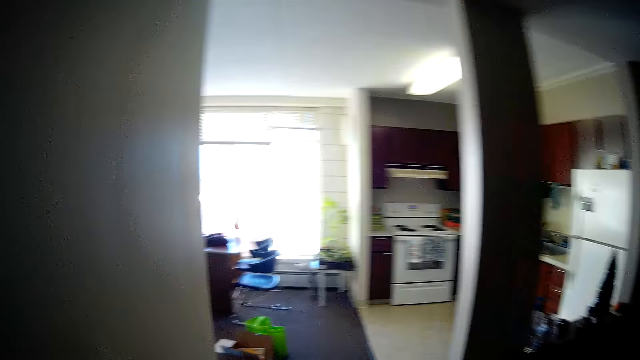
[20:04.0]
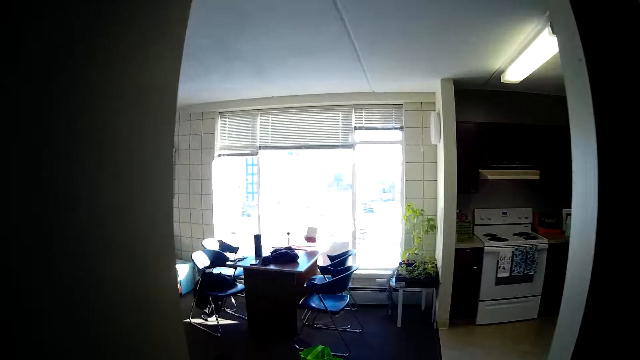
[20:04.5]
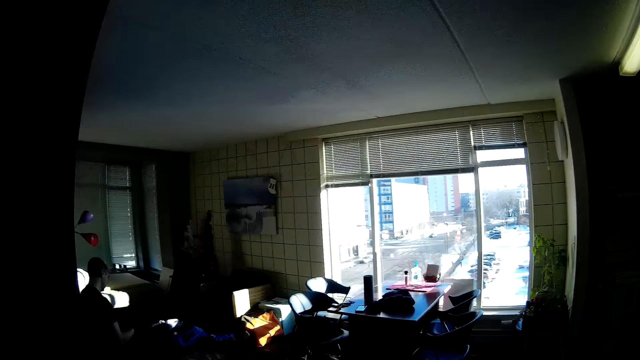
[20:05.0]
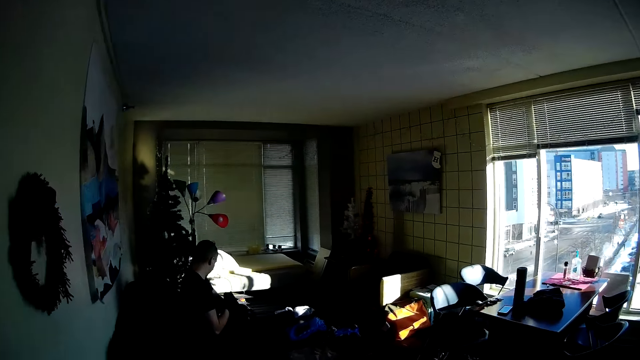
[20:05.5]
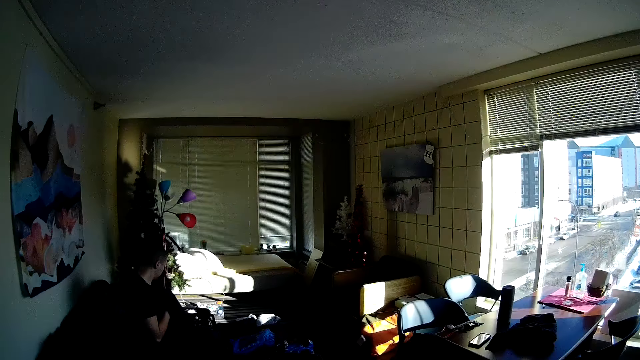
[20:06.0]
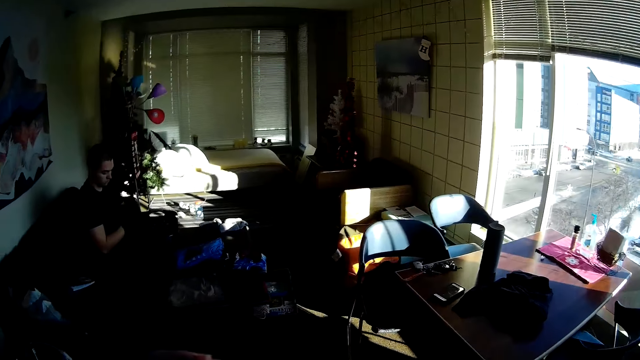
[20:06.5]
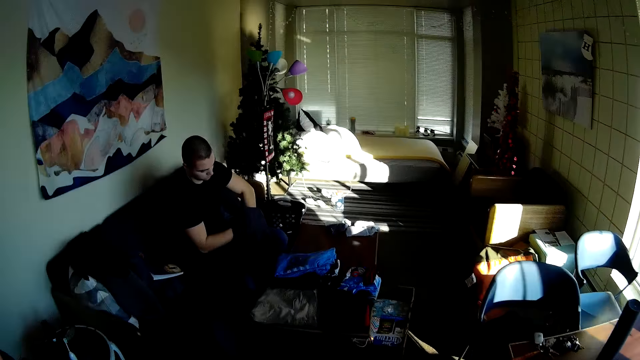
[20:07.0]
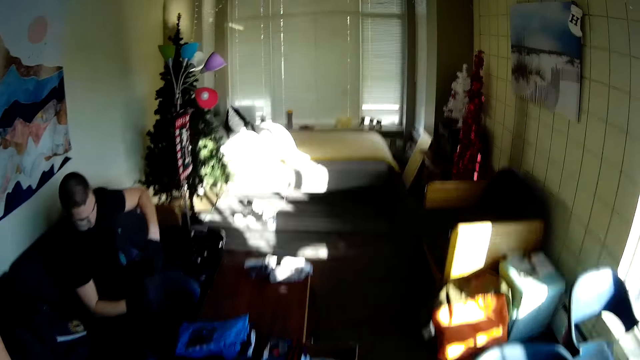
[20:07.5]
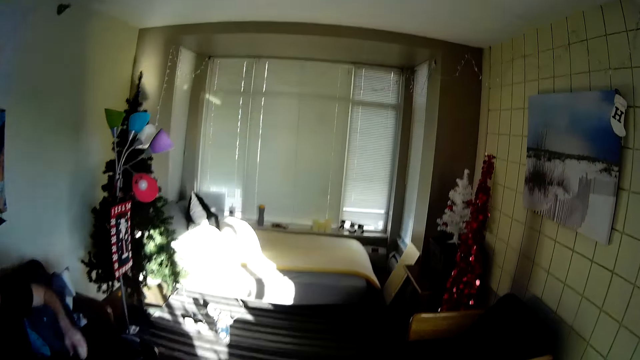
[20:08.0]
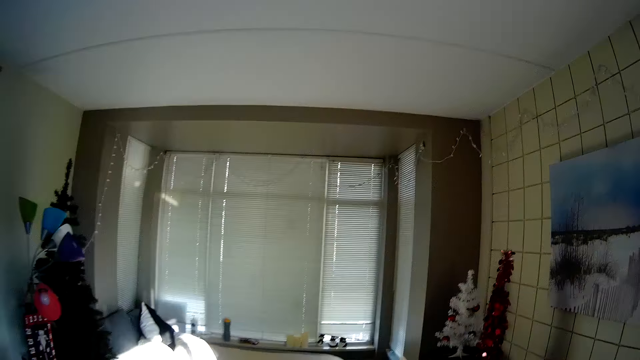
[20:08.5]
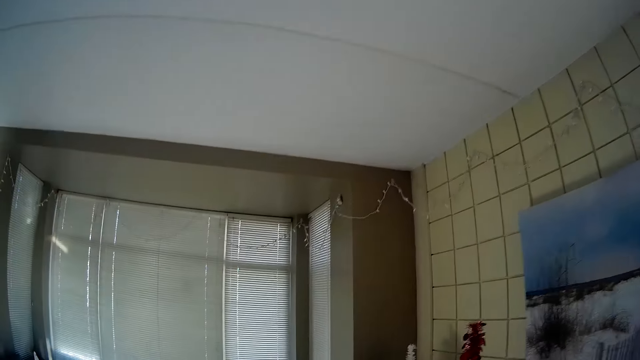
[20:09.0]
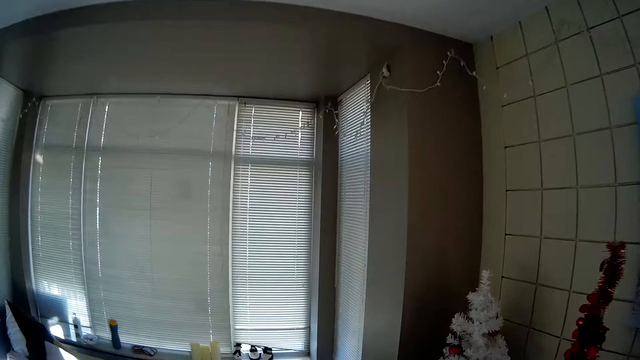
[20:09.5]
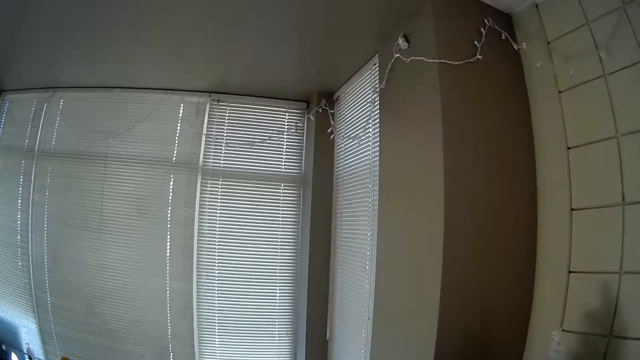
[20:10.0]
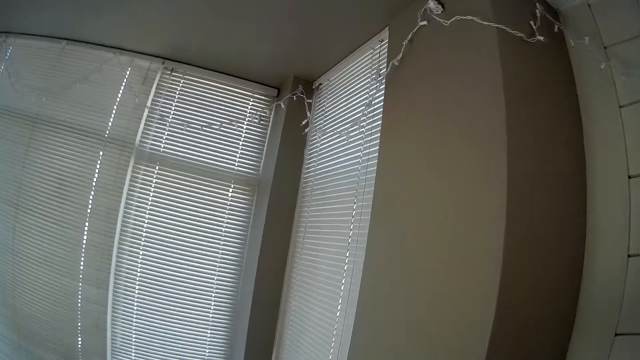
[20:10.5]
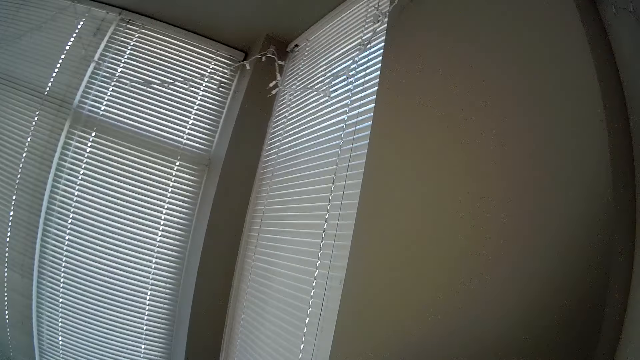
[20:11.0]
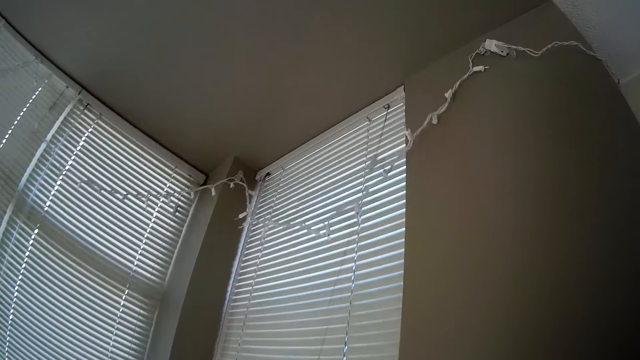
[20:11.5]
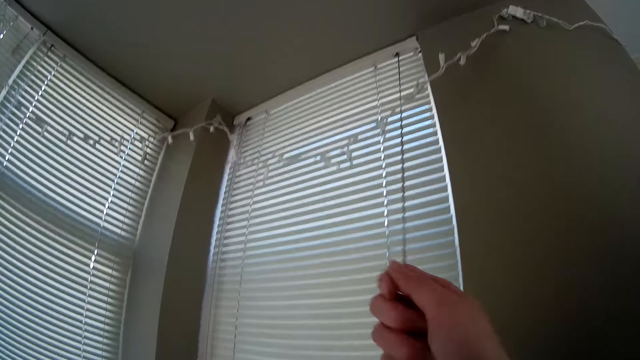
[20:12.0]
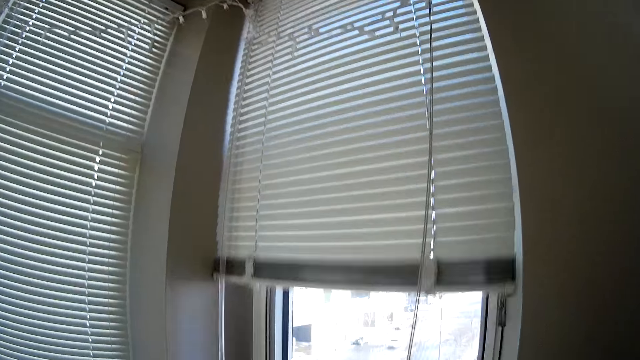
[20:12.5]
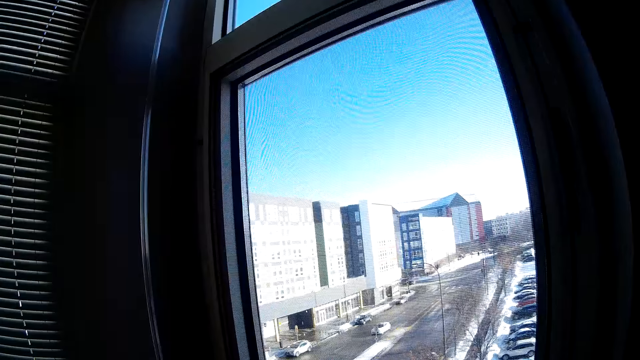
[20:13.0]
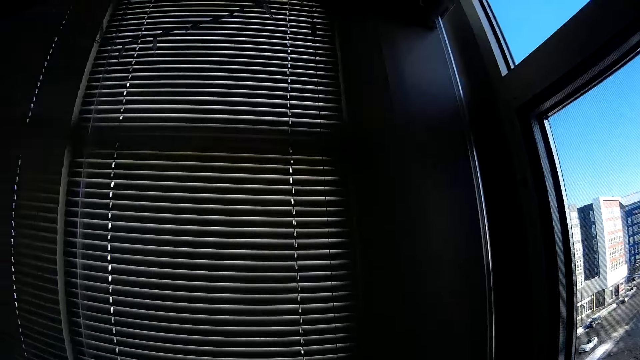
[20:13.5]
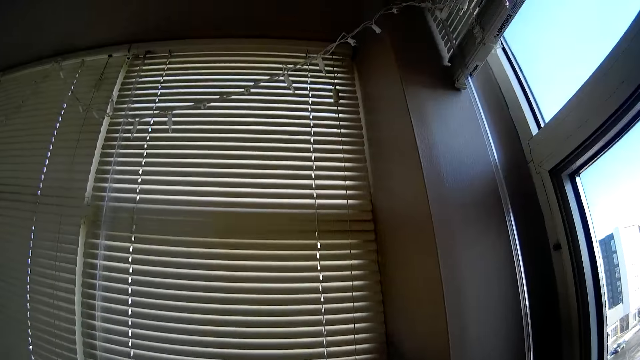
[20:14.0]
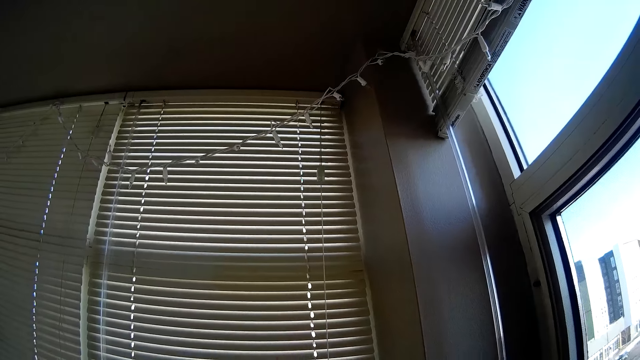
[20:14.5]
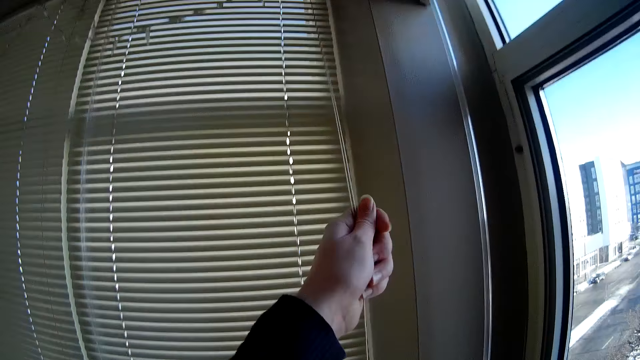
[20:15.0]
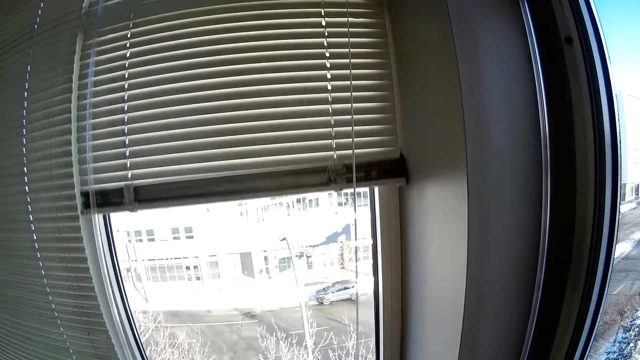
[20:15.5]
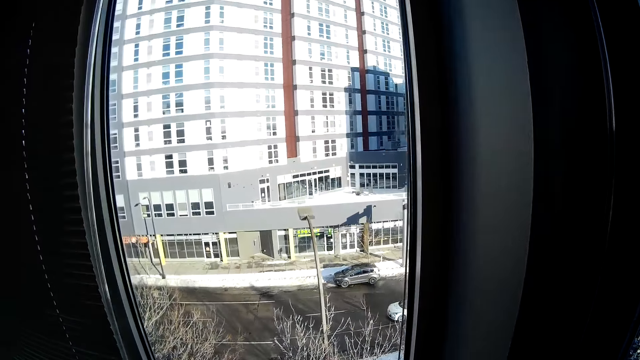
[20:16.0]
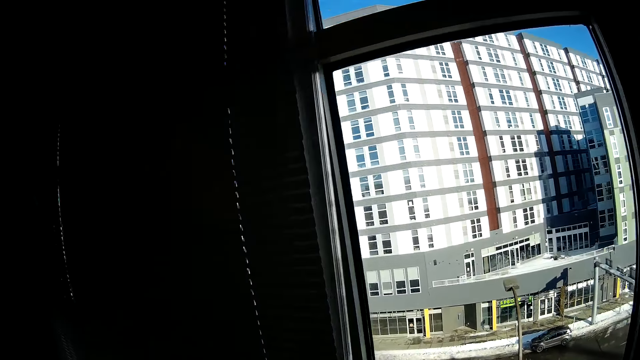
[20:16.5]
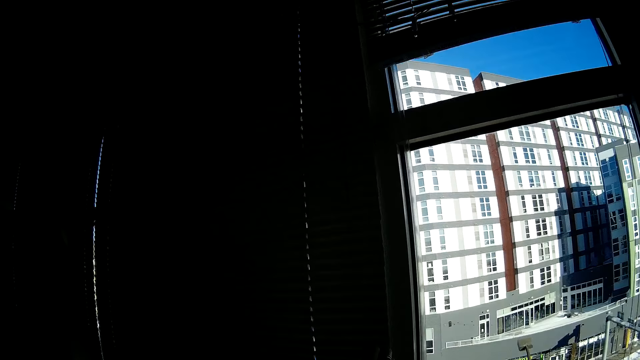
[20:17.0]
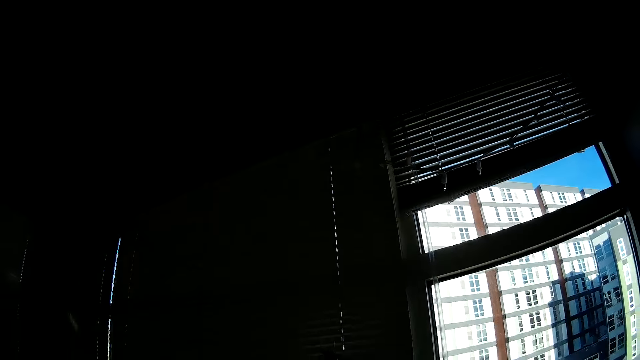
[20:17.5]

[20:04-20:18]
The camera wearer walks around. They open all the windows.

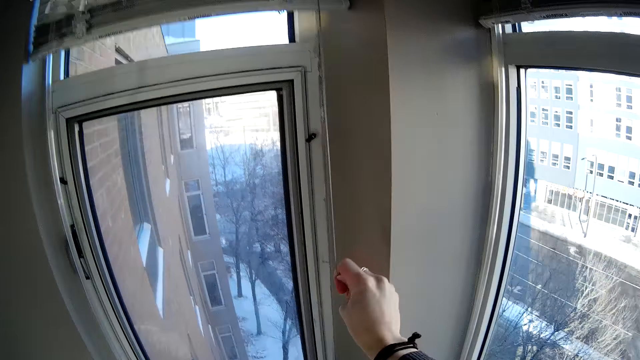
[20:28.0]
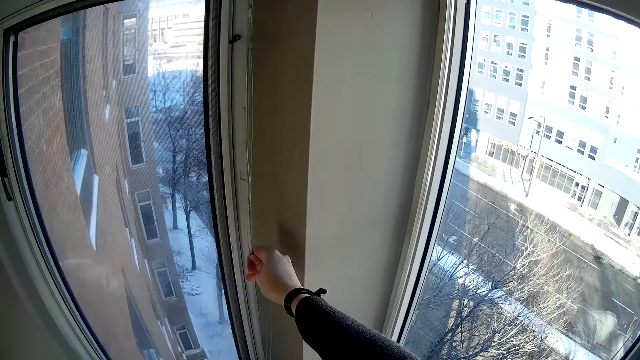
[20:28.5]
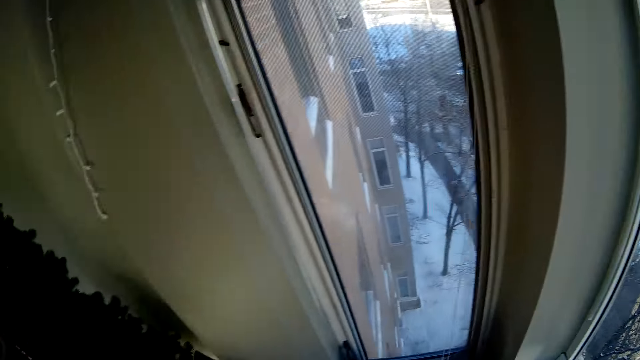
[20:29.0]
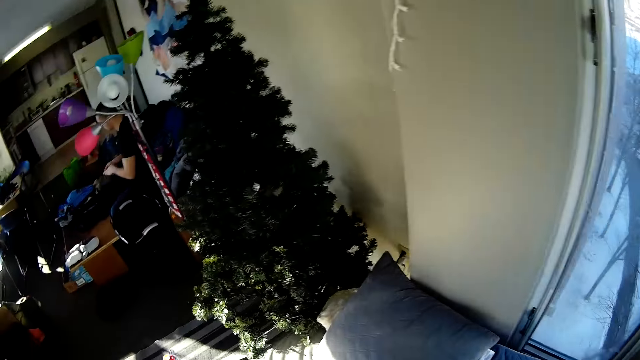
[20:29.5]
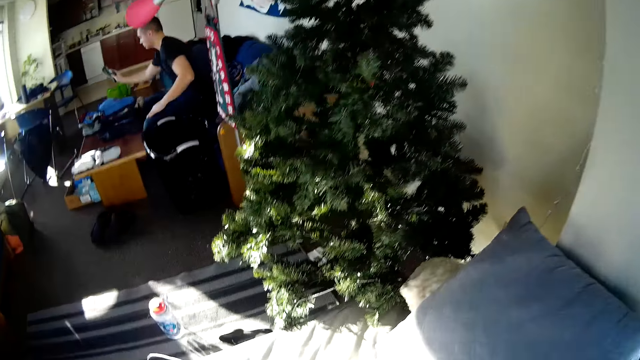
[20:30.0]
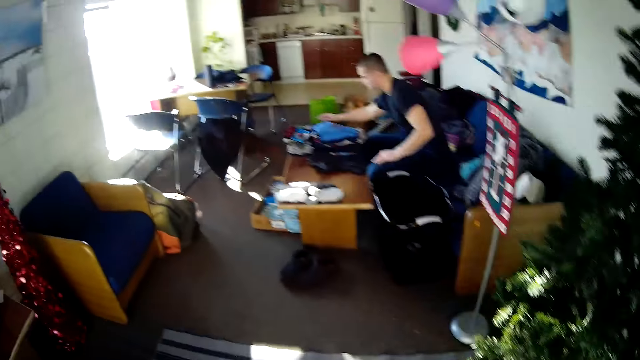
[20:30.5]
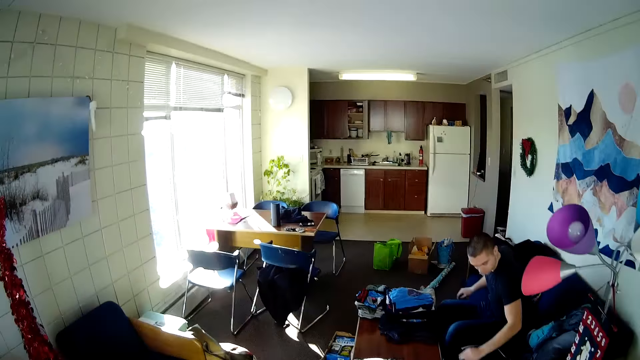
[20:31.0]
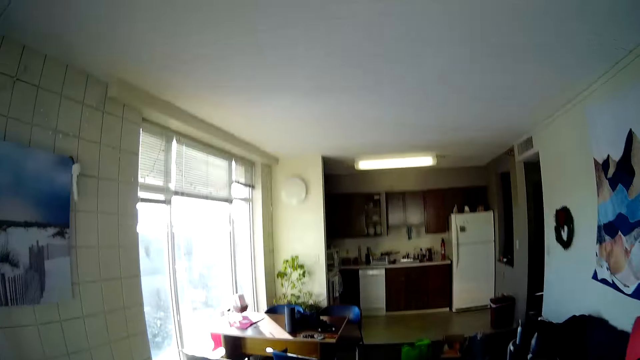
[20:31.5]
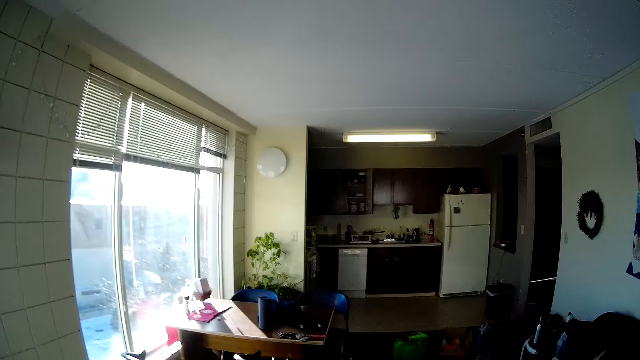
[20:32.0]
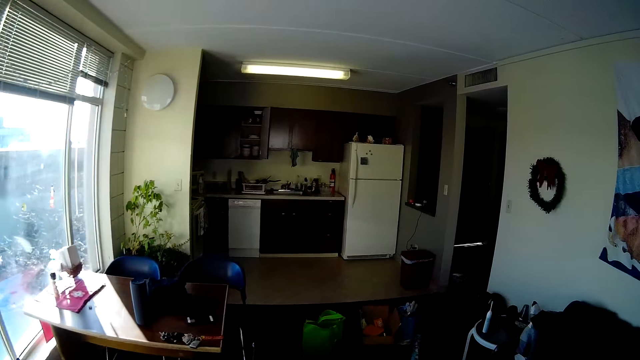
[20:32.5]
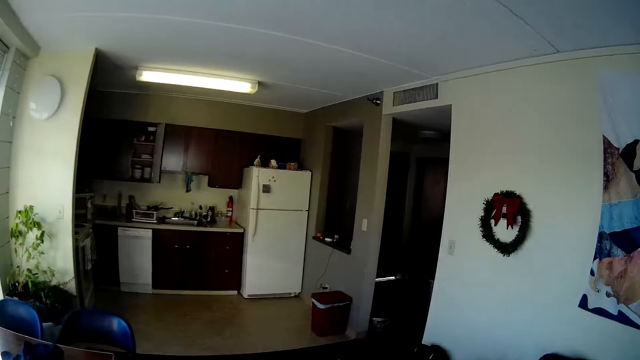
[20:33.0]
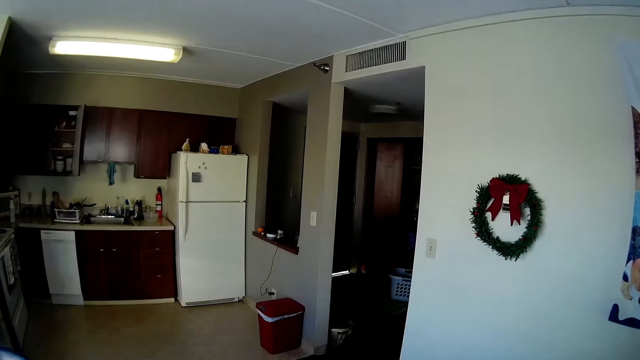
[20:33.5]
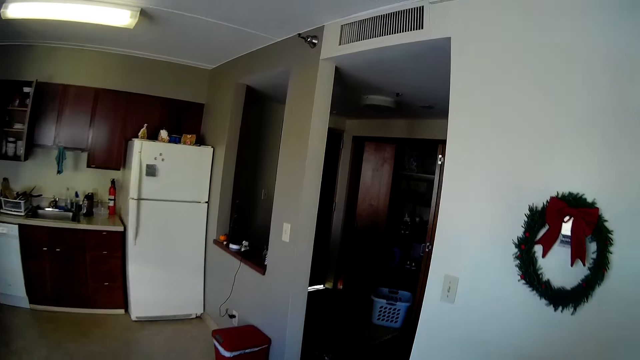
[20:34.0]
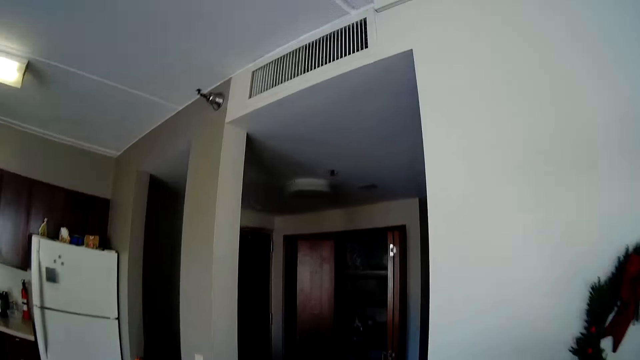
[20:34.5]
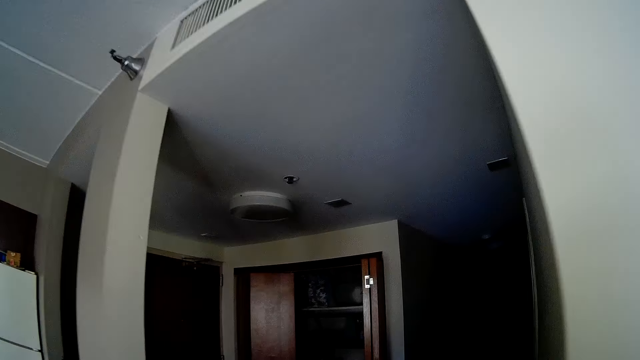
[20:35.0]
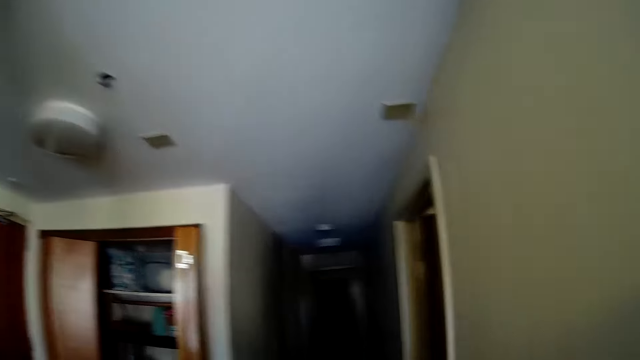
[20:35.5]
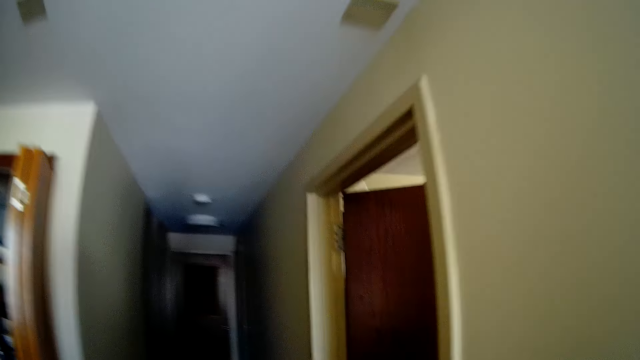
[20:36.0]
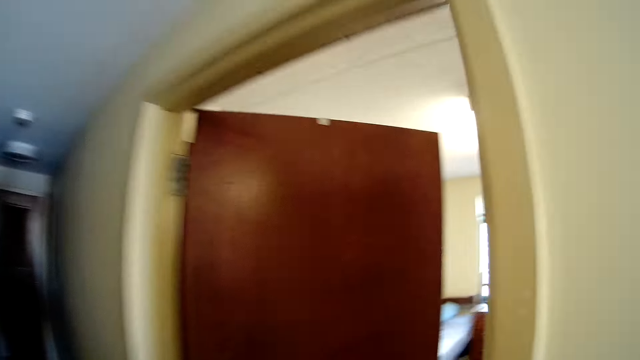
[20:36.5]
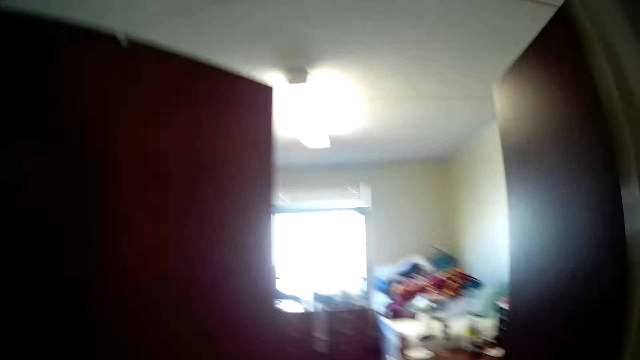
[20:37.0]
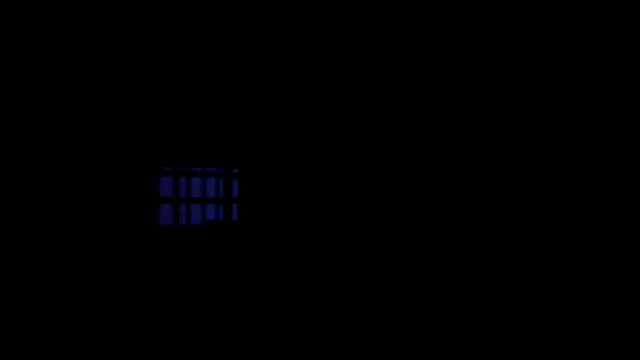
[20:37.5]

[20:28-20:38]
The camera wearer walks around.
